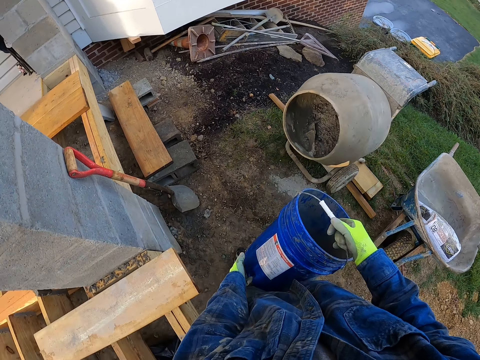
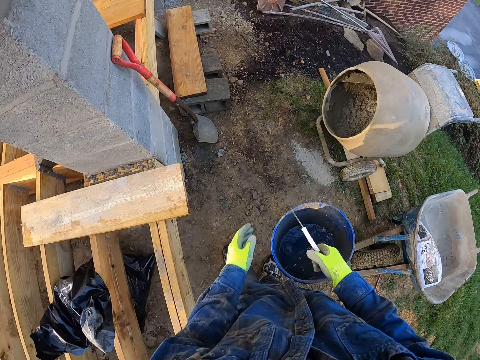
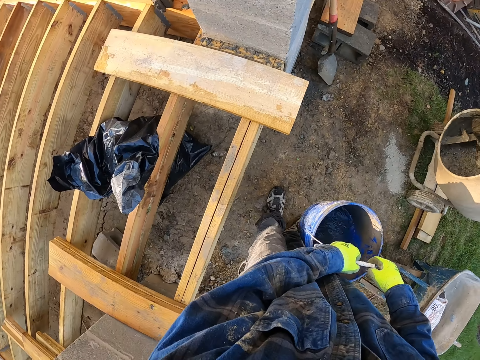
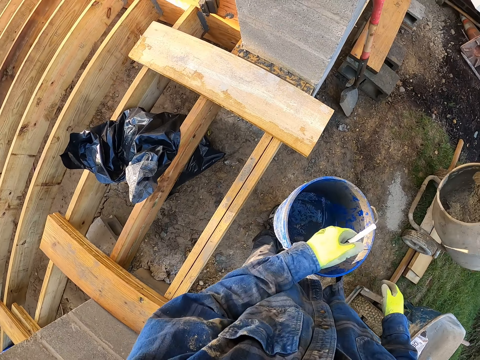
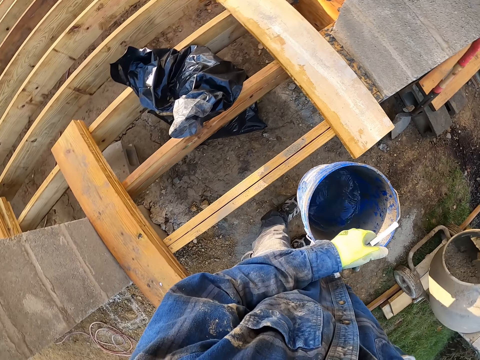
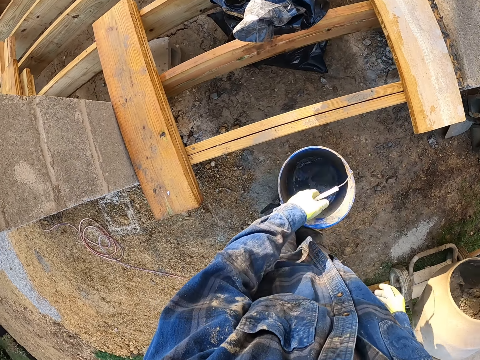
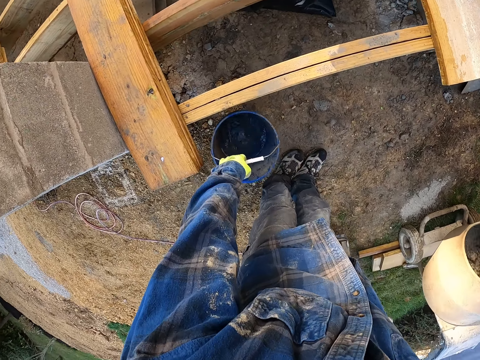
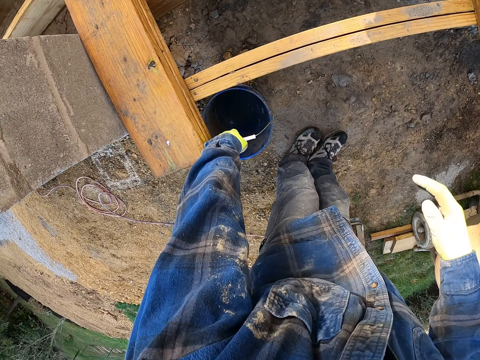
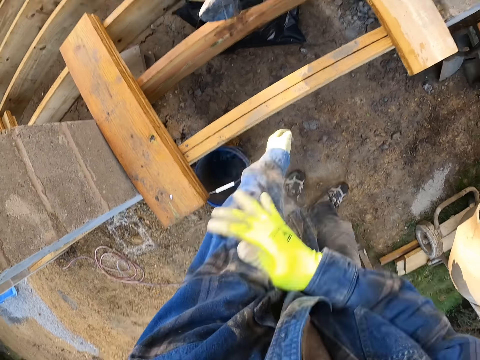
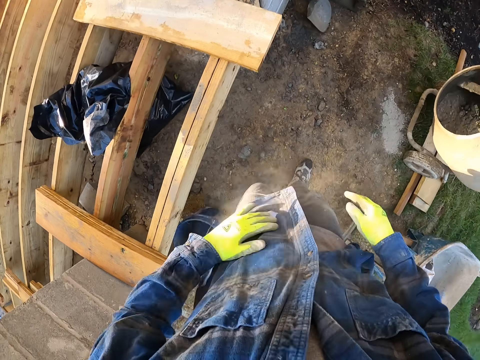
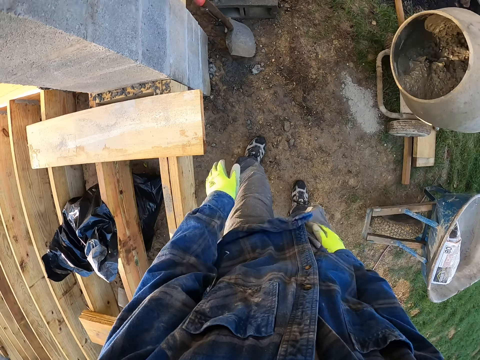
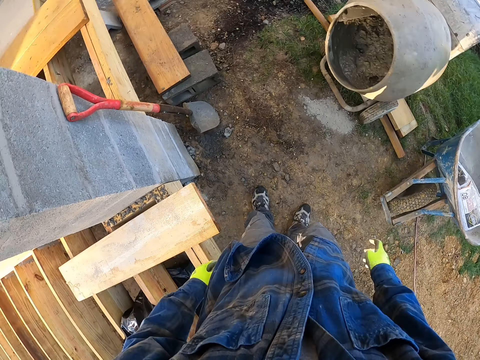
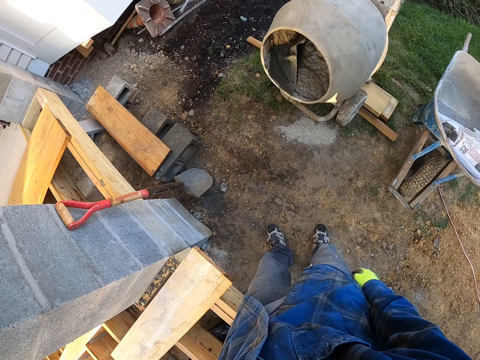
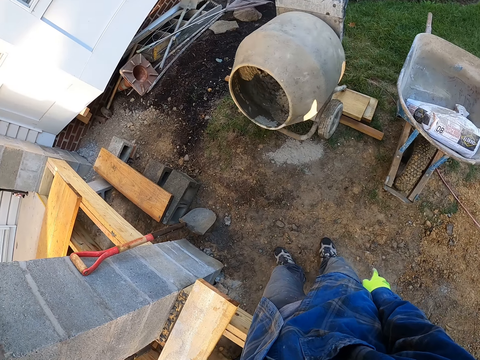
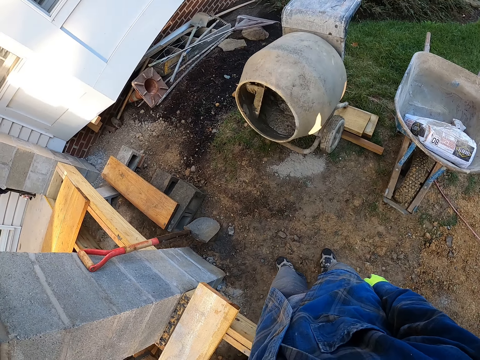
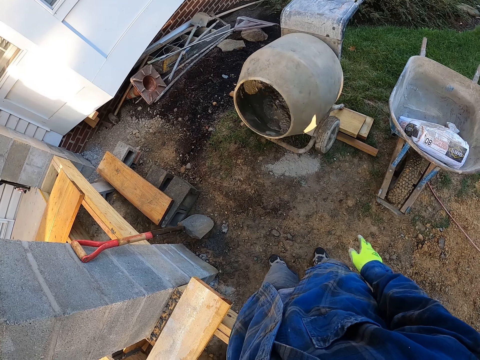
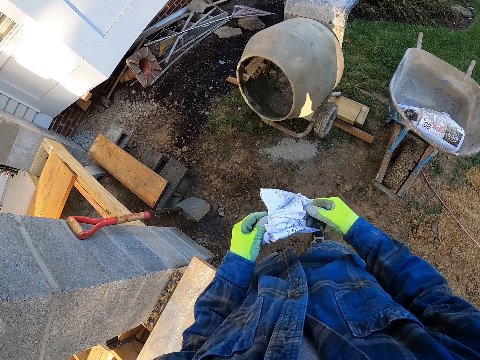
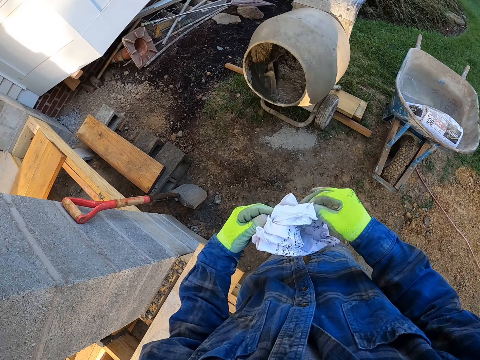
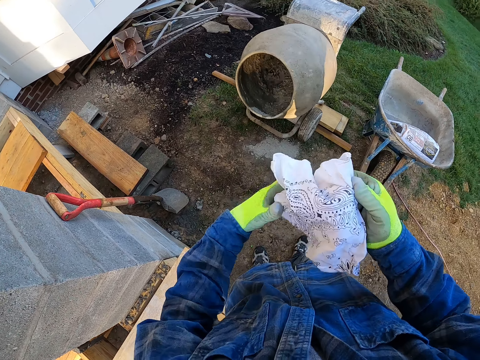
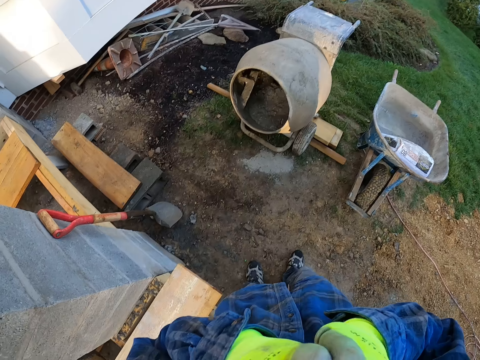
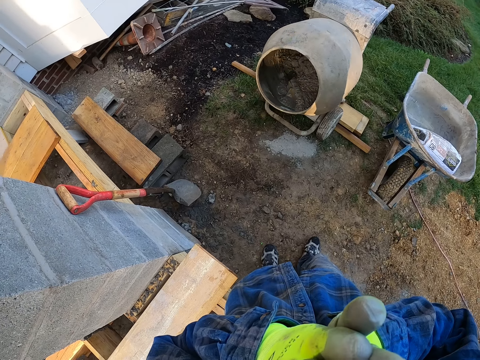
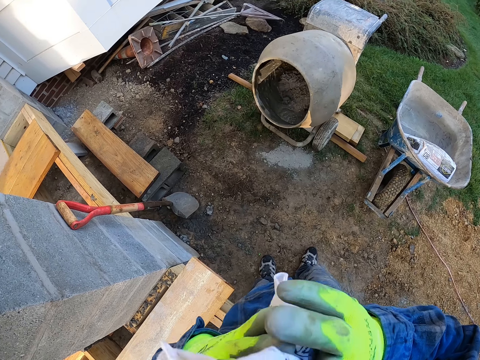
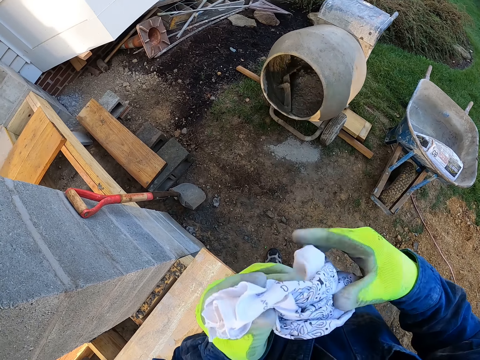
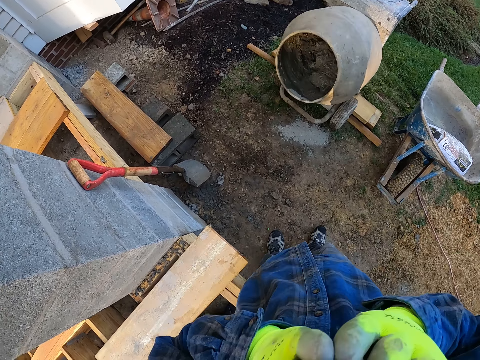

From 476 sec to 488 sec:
The camera wearer handles the bucket with his left hand. He places the bucket of water on the floor. He dusts his clothes with his hands. He picks up a napkin or handkerchief from his pocket. He adjusts the handkerchief. He wipes his face with the napkin.

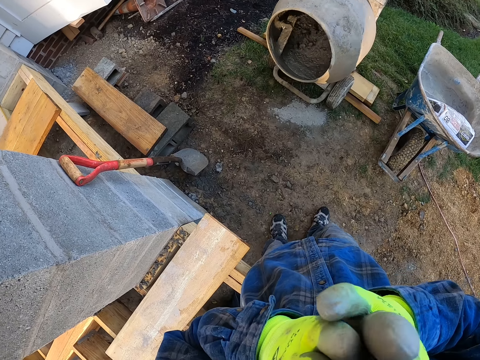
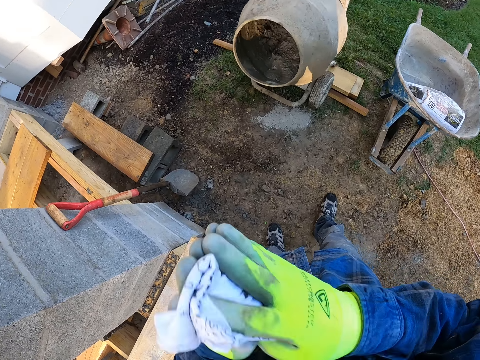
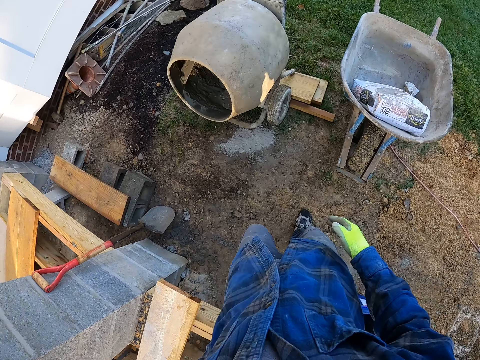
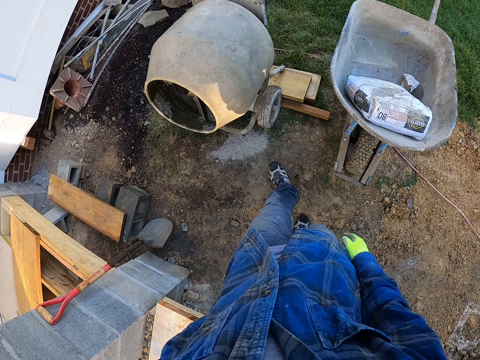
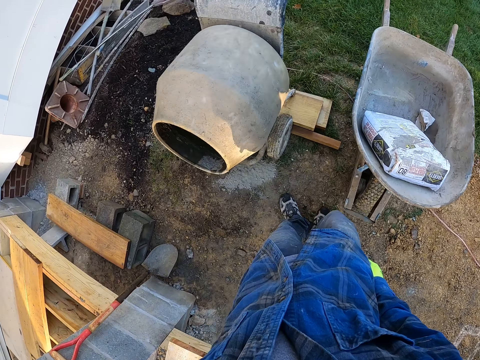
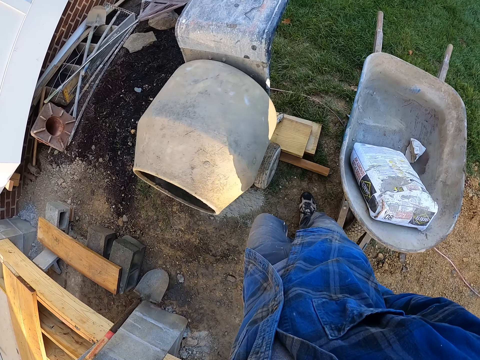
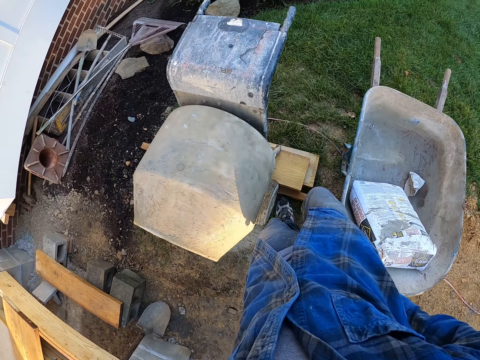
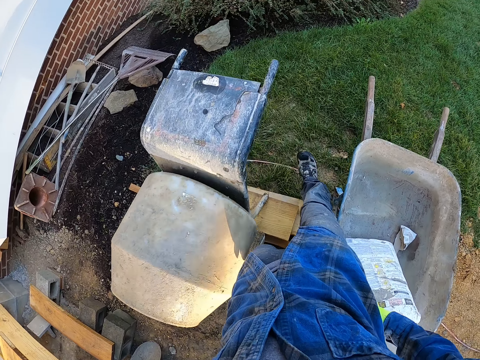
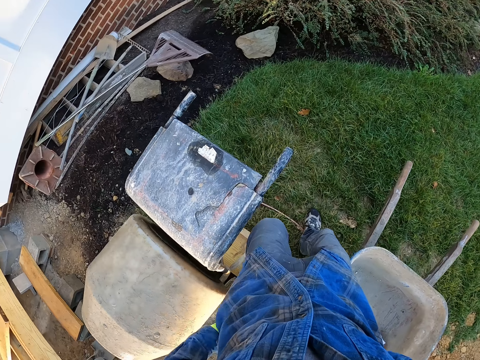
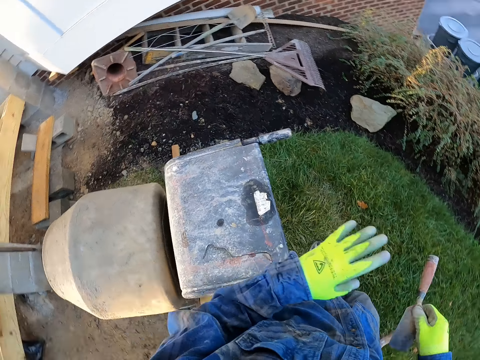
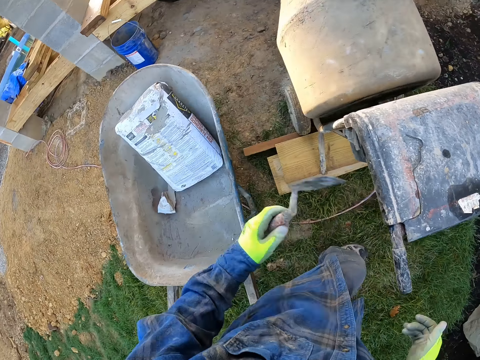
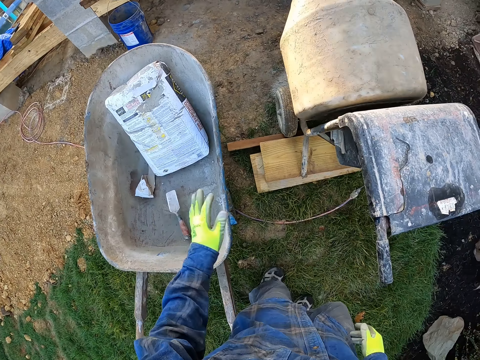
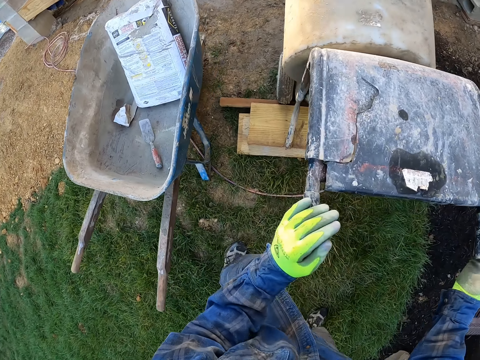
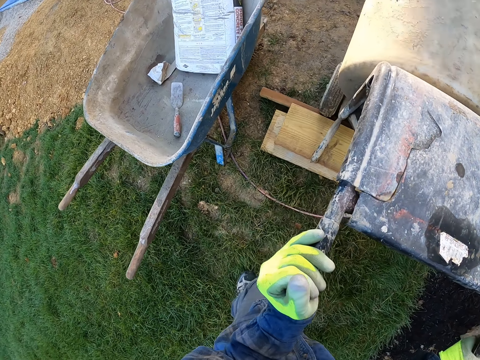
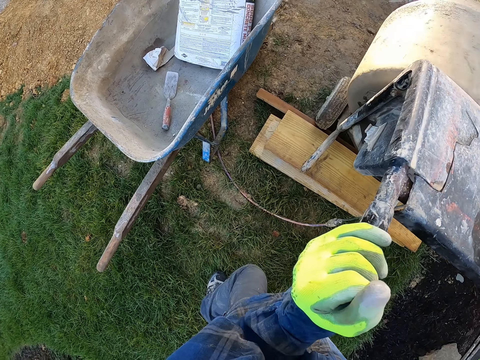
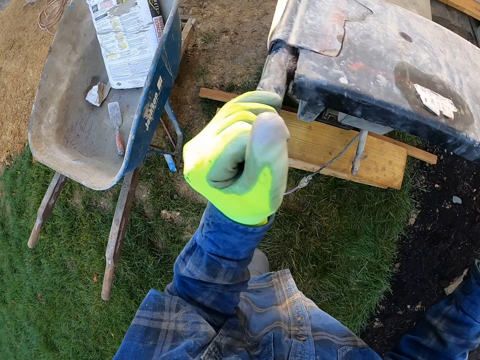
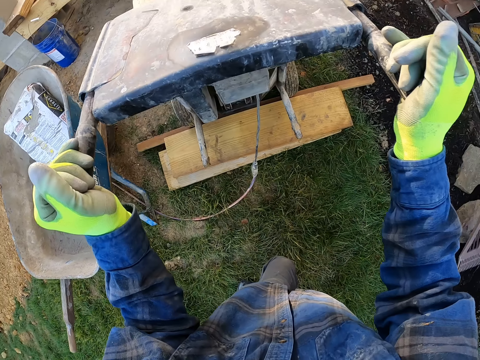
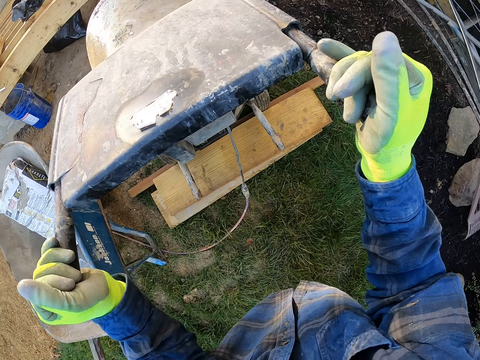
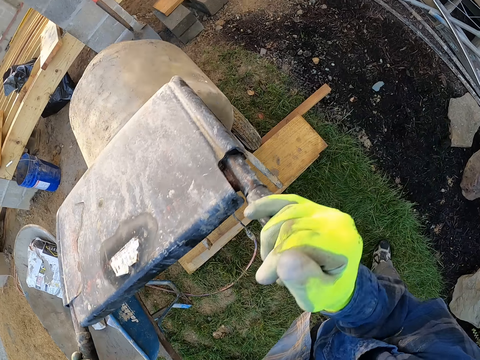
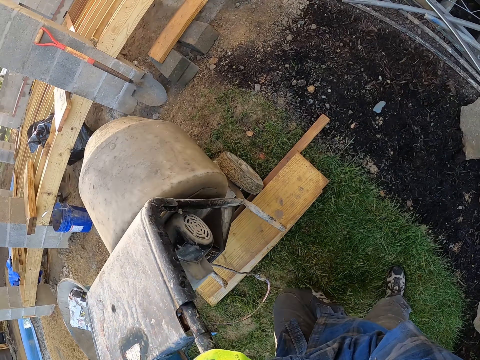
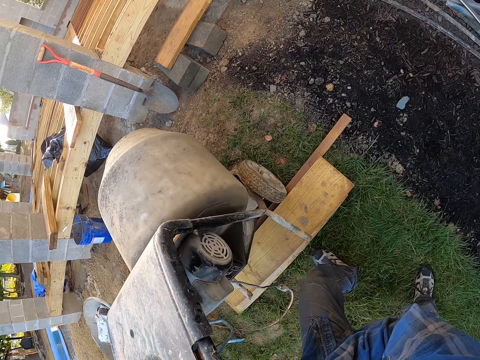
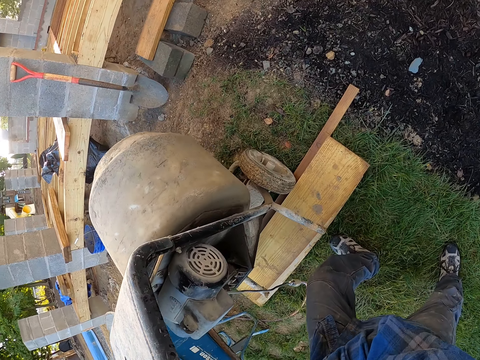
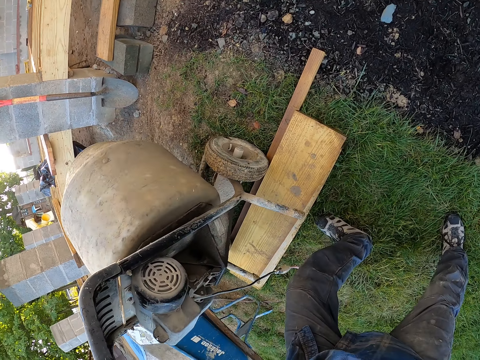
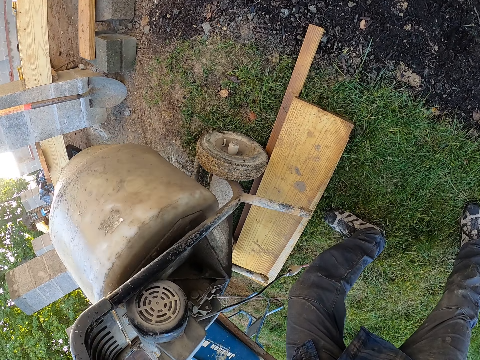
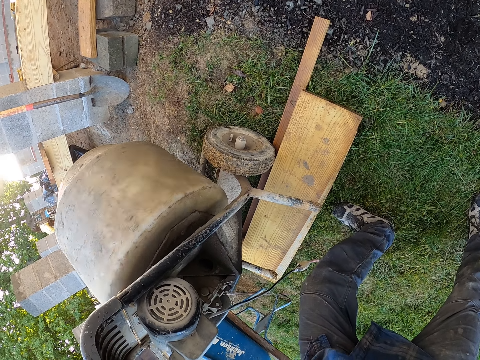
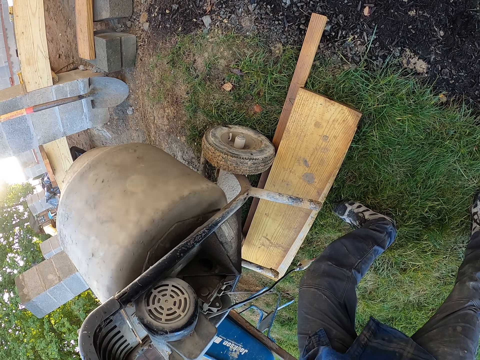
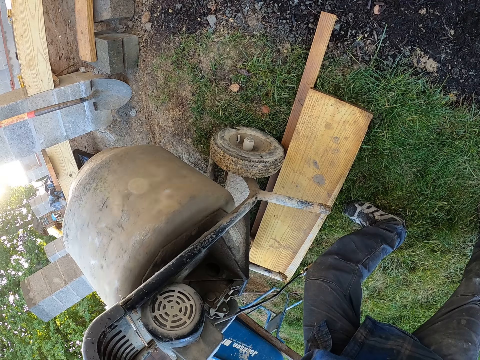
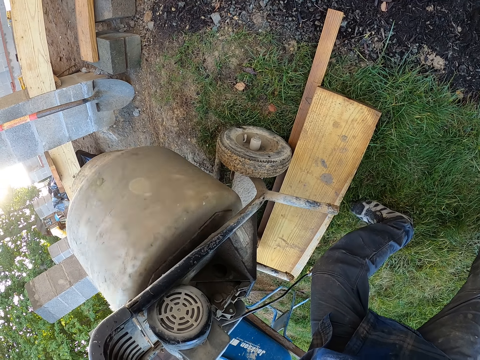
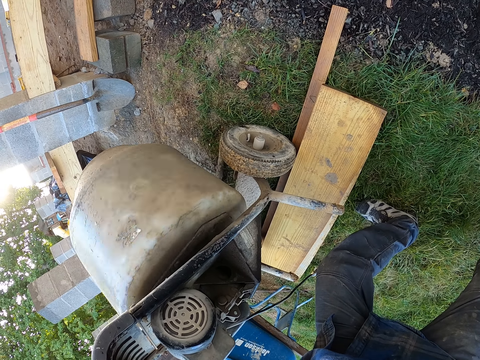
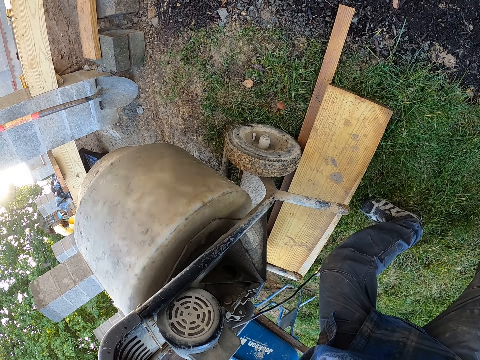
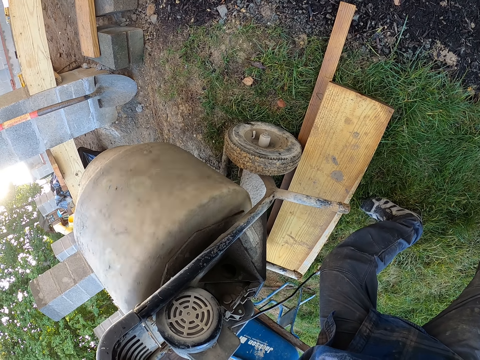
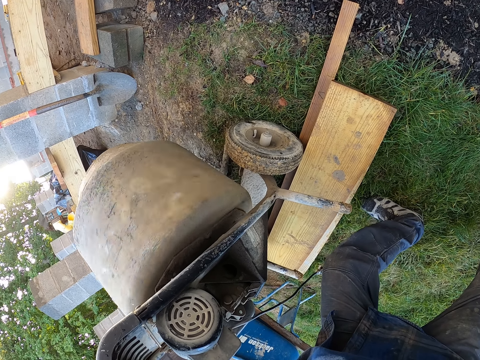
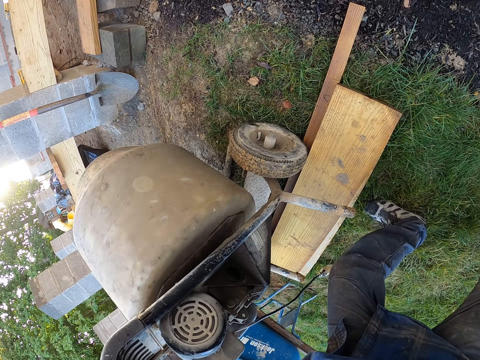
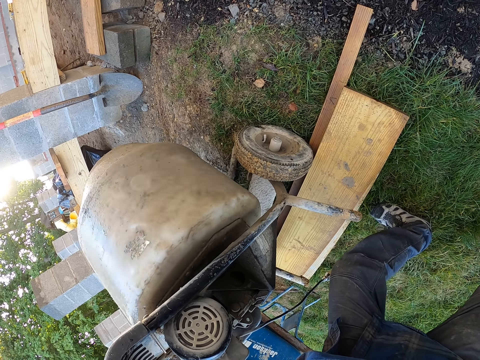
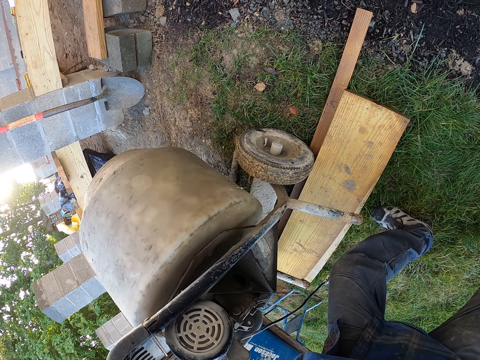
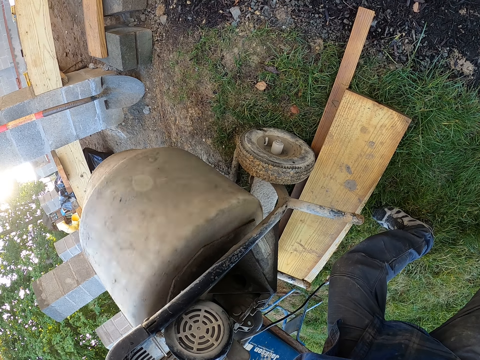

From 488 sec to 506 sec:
The camera wearer puts the handkerchief back in the back pocket. He walks to the back of the mortar mixture. He picks up the trowel from his pocket. He handles the trowel with the left hand. He passes the trowel from his right hand to his left hand. He throws the trowel in the wheelbarrow. He holds the mortar mixture handle and lifts up the mortar mixture. He moves the concrete mixer with his hands.
